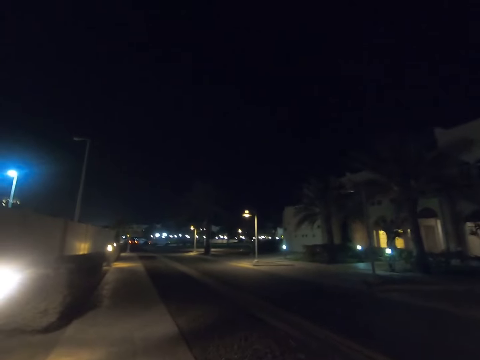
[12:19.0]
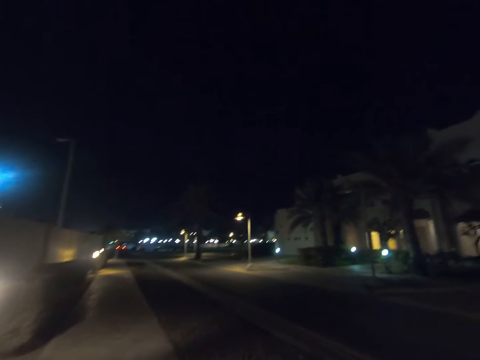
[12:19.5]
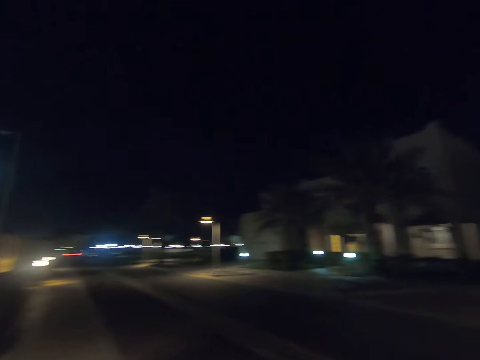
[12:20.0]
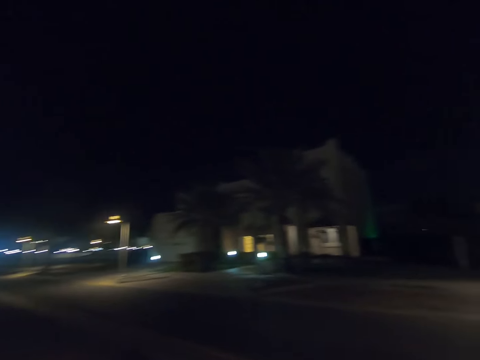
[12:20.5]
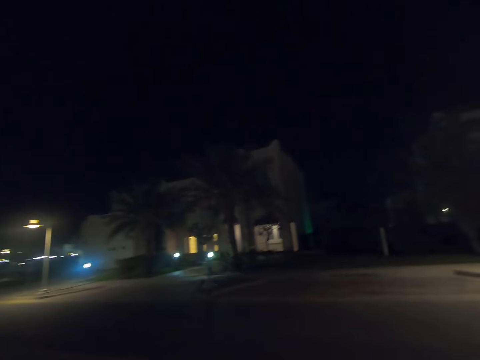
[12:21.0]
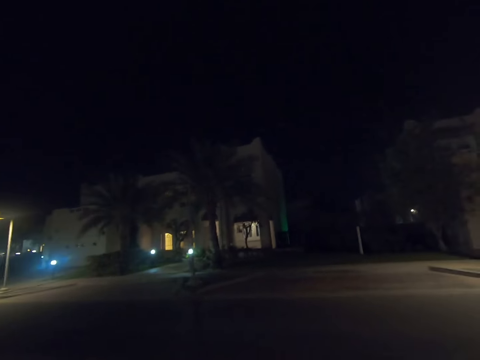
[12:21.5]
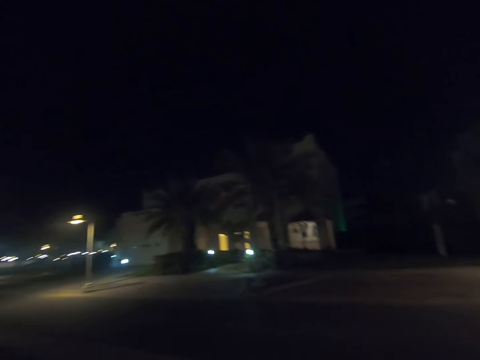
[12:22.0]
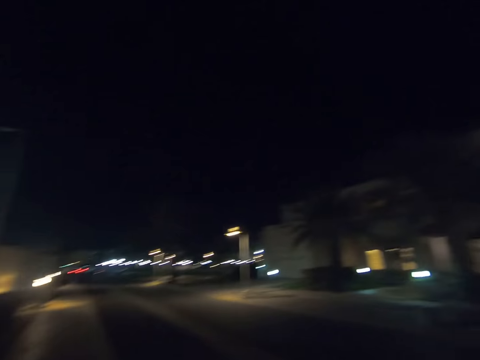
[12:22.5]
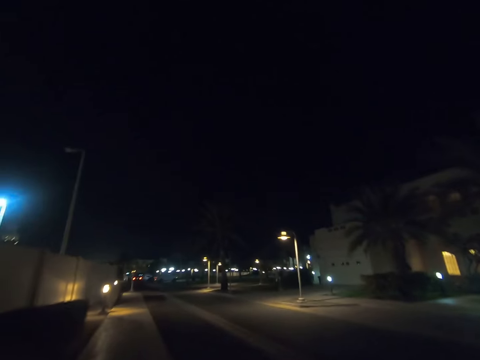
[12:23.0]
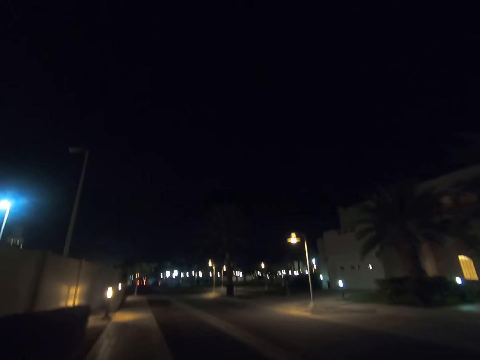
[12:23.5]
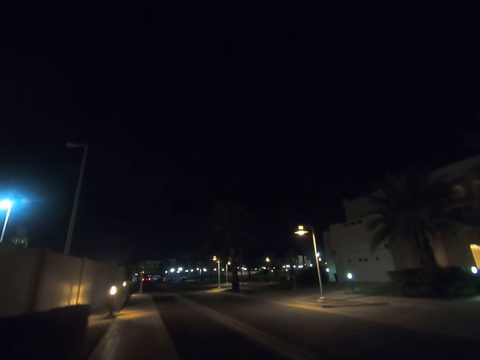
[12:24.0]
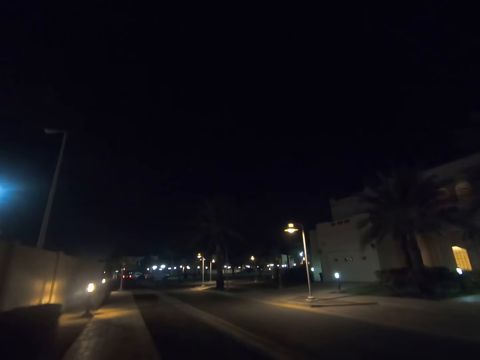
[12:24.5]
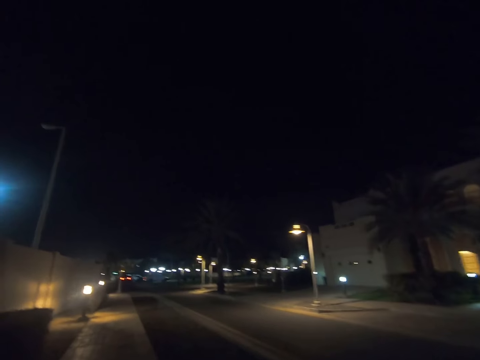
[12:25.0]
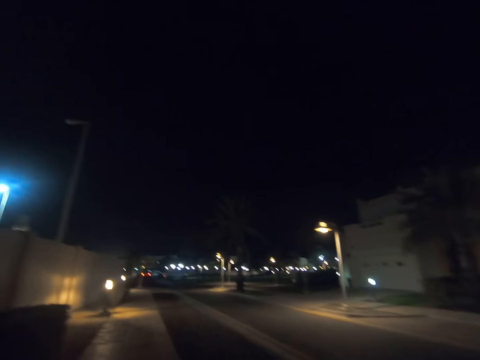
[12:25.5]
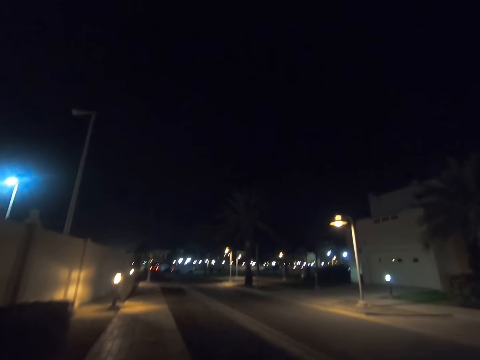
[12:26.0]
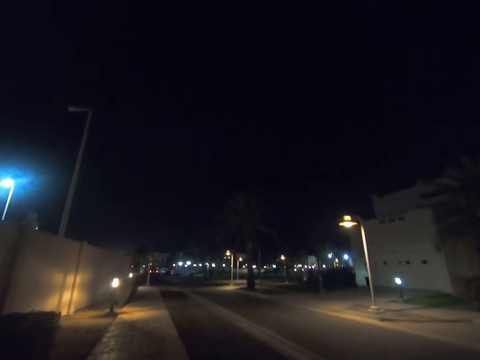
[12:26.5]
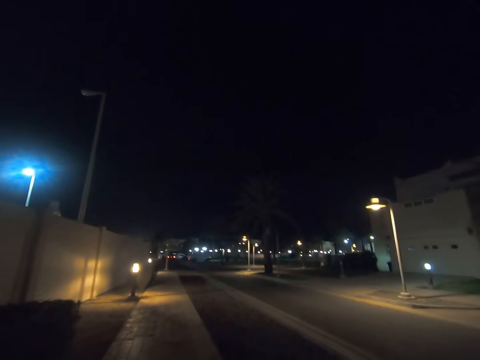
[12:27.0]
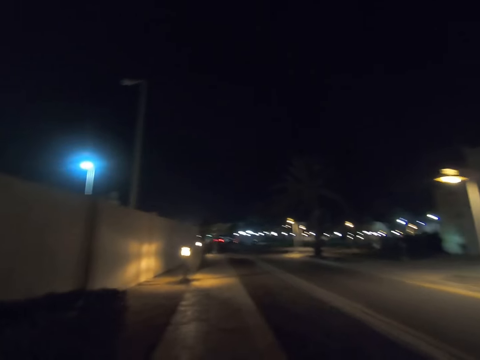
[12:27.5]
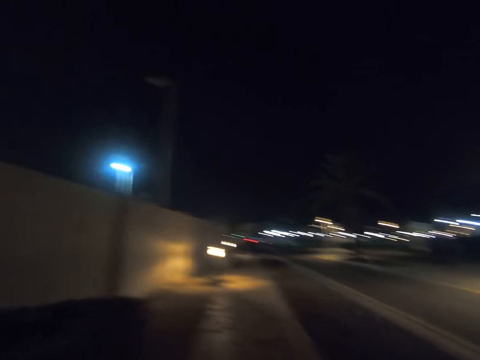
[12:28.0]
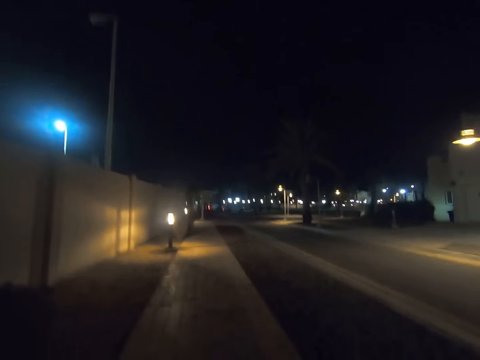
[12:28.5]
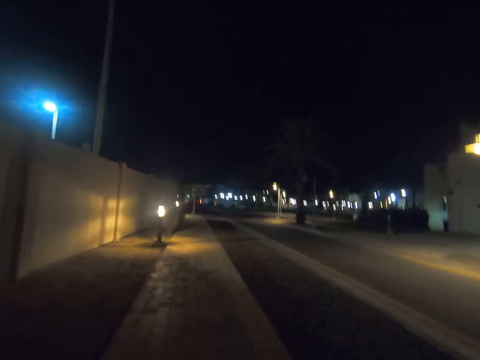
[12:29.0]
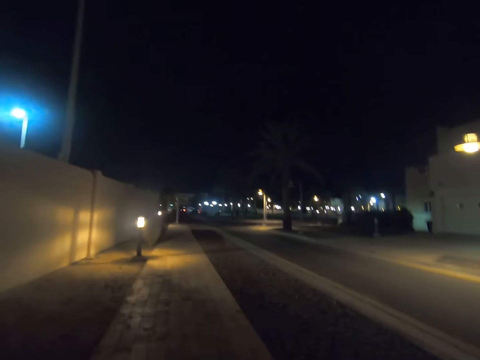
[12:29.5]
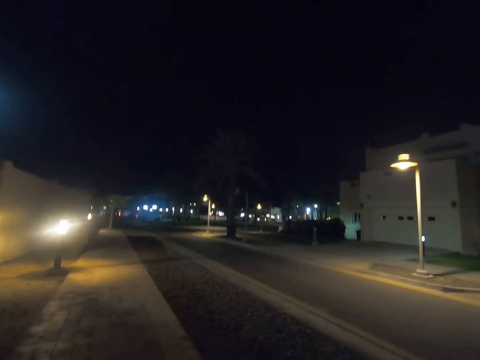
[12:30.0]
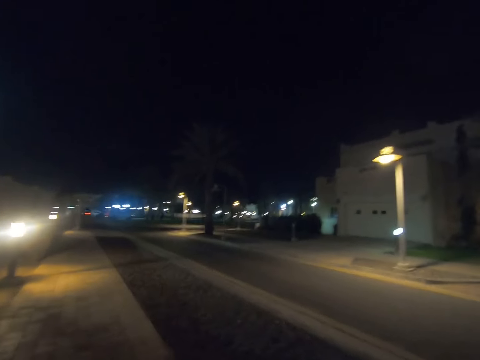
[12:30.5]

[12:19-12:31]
The camera wearer looks forward. They look right. They look forward.

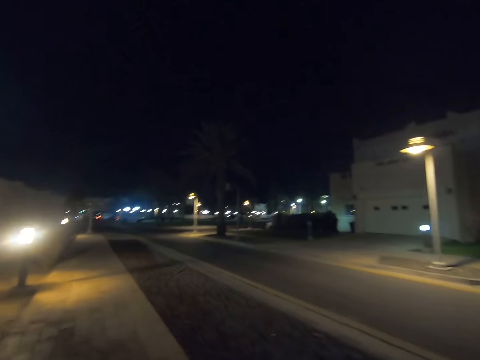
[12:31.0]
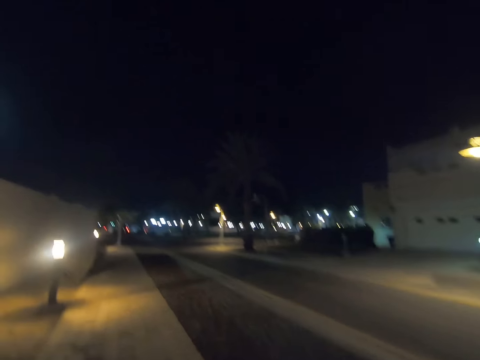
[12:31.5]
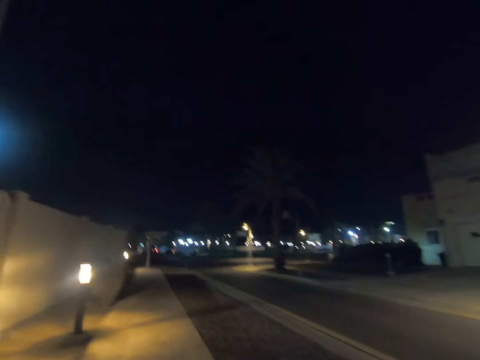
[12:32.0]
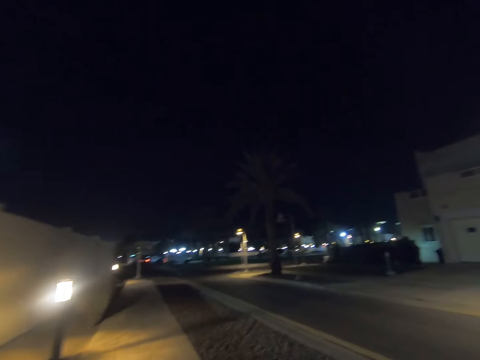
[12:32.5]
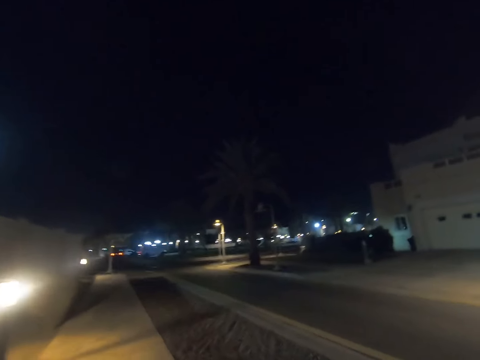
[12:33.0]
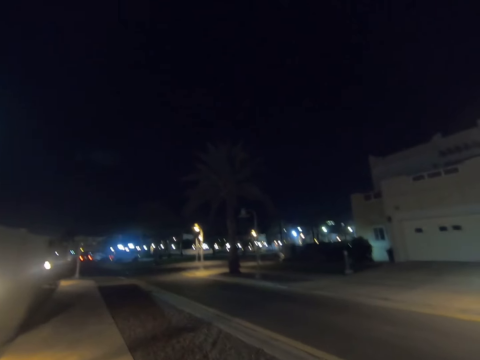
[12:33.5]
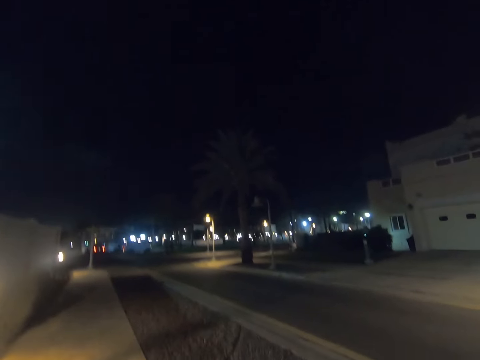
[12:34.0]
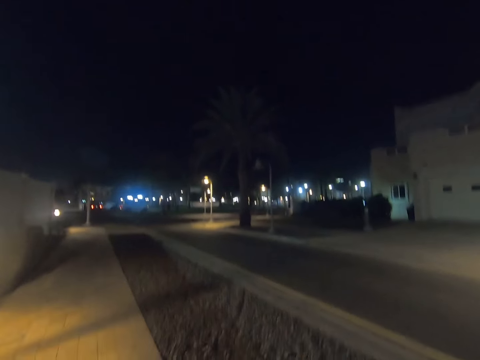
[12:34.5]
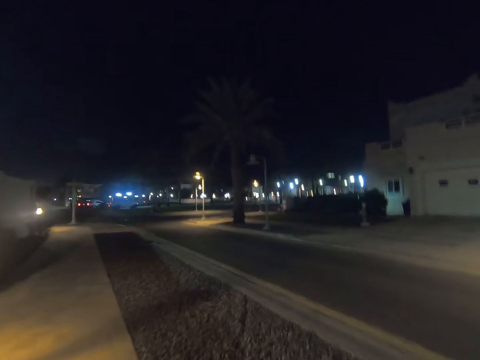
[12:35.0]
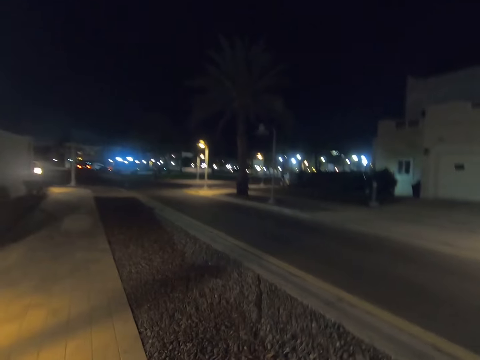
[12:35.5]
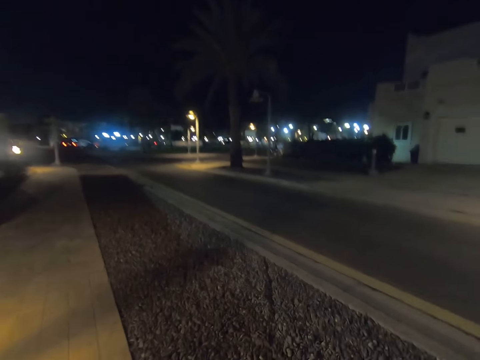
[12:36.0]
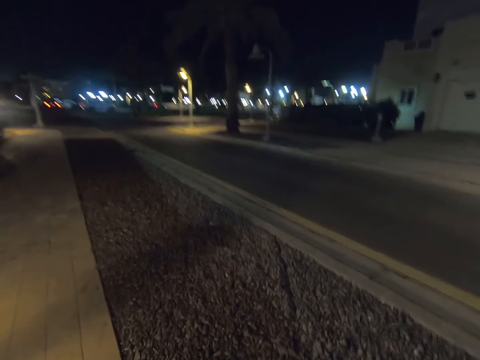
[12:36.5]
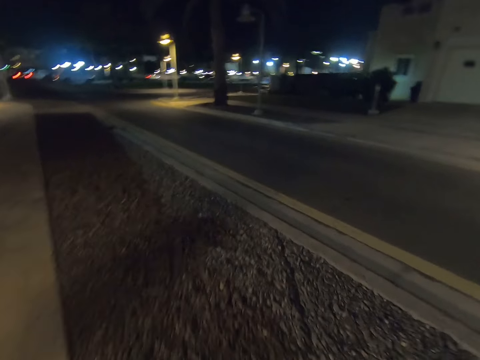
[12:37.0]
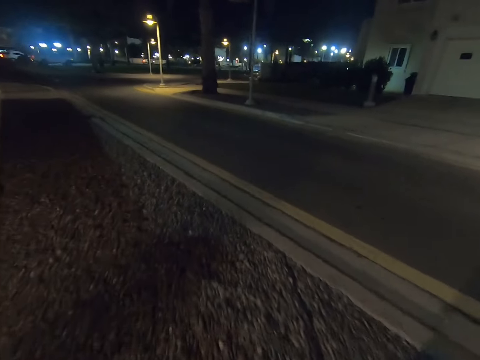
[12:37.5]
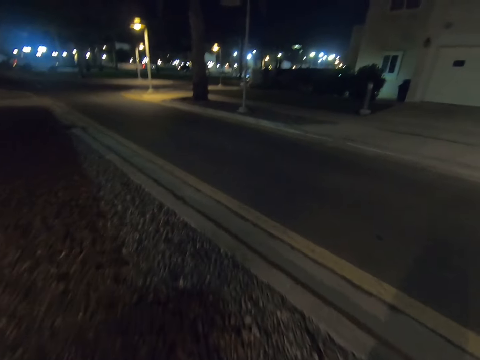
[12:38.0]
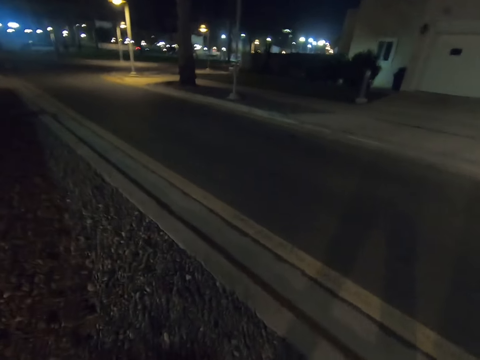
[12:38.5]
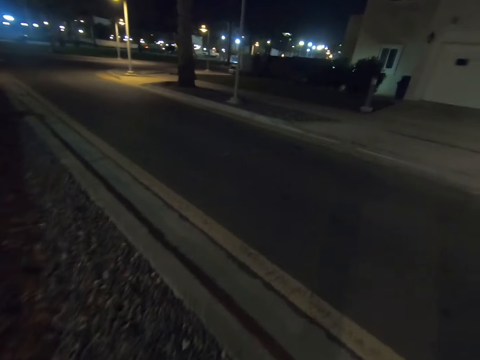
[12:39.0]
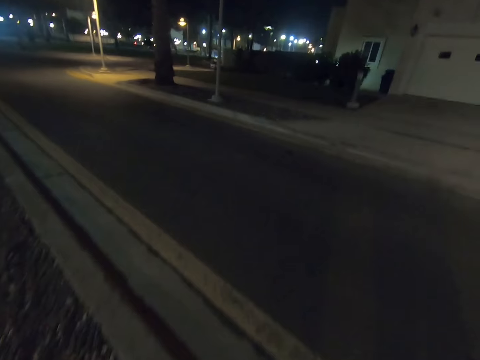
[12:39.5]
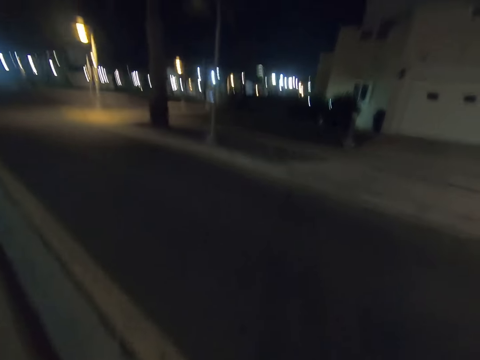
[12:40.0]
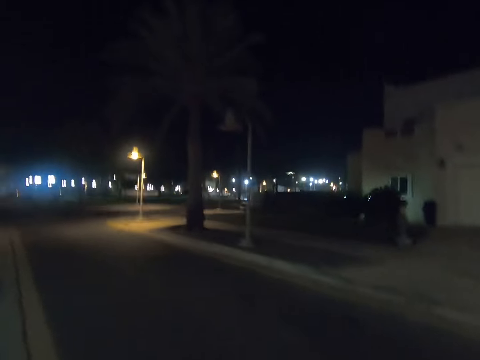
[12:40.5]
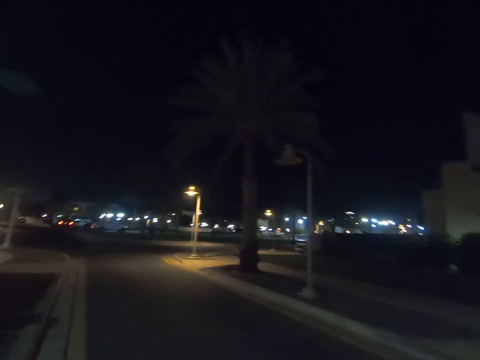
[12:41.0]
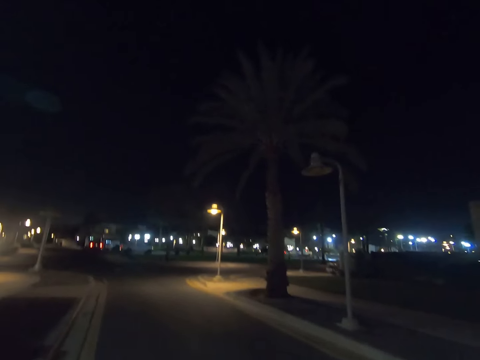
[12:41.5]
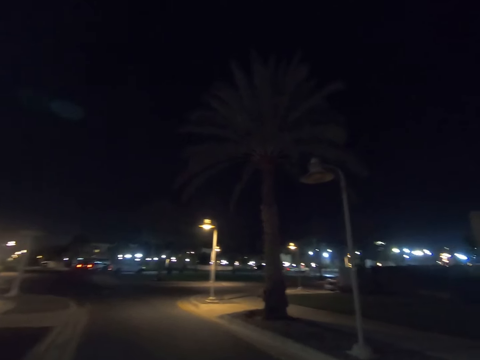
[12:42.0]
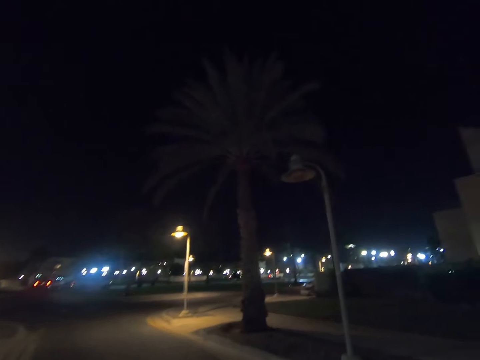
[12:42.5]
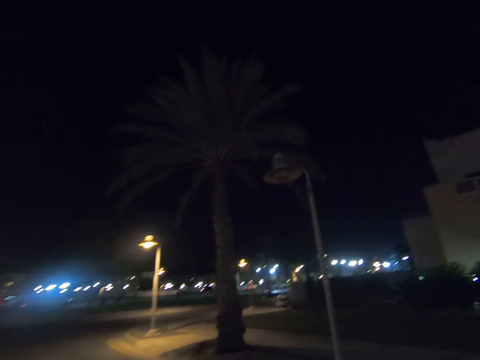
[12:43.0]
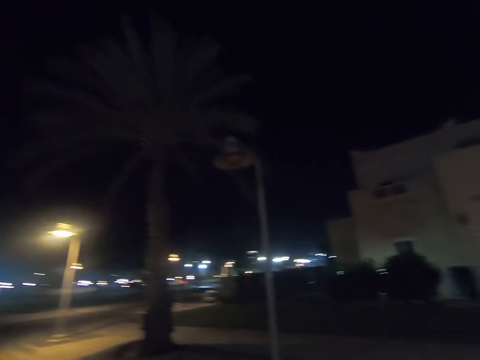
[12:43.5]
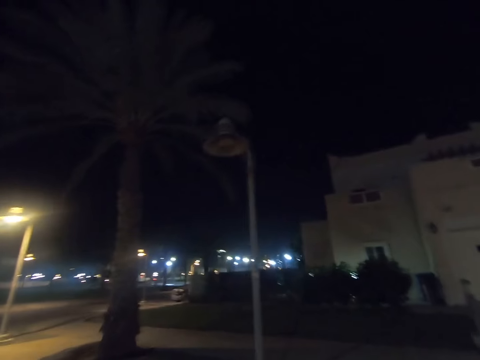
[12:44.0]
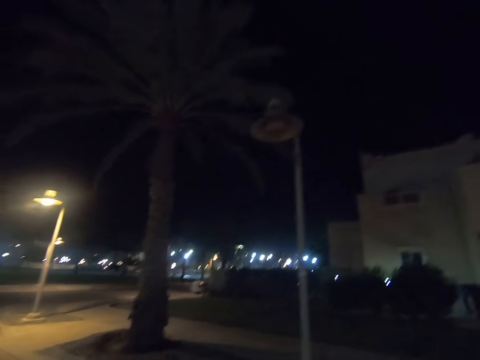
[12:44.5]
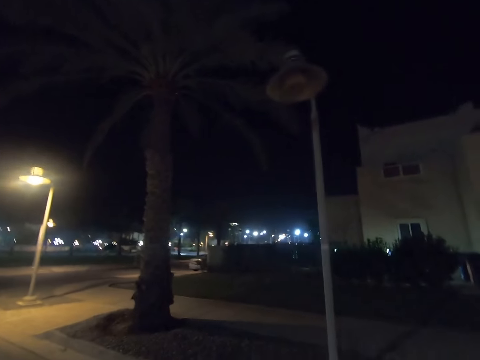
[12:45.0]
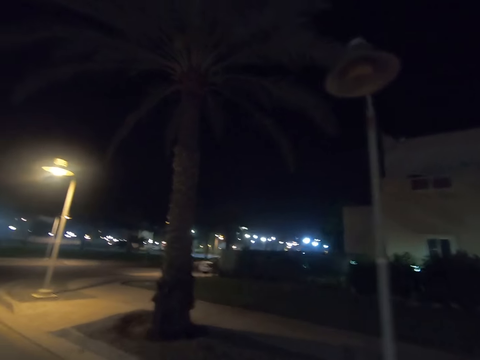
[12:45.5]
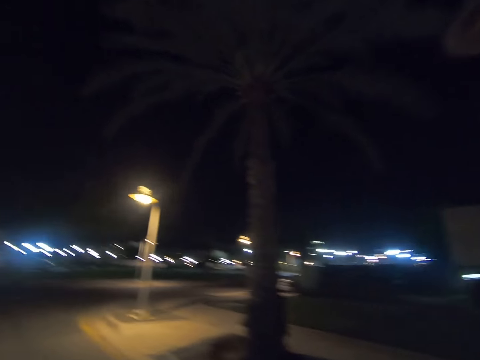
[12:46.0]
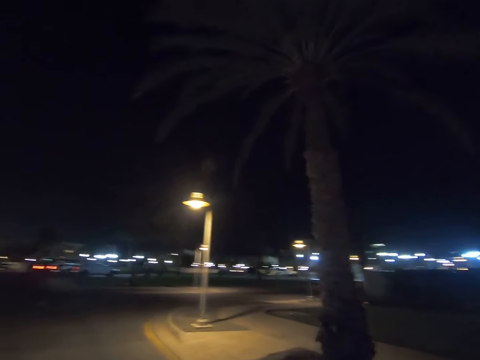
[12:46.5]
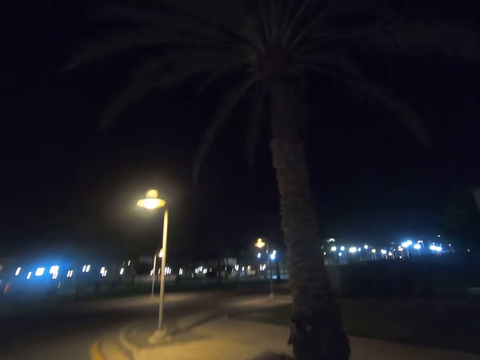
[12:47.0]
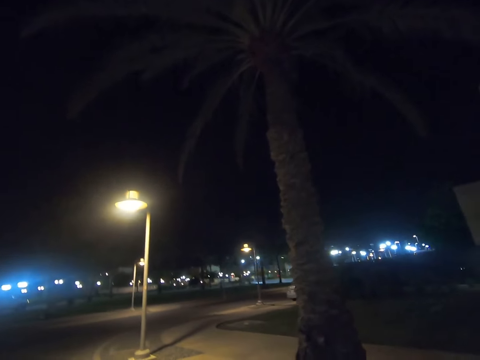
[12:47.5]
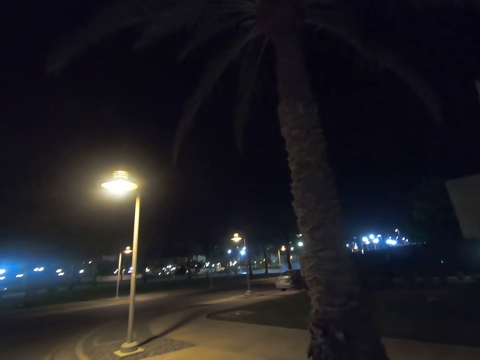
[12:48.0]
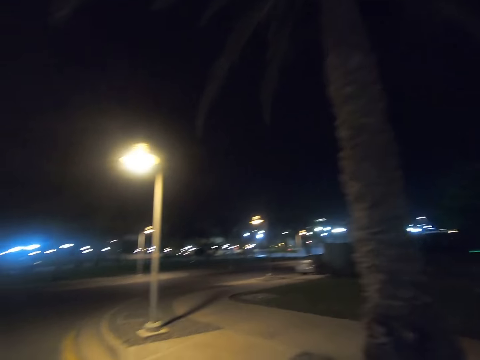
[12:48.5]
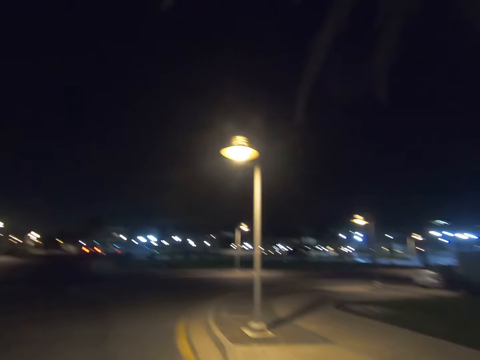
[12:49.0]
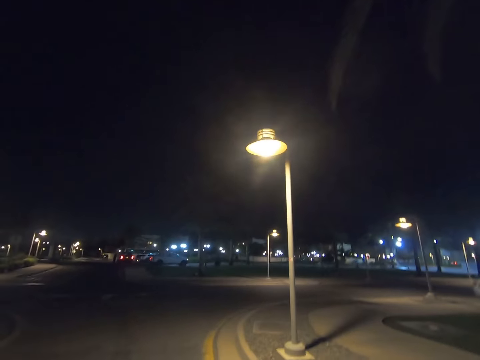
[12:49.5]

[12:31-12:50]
The camera wearer walks right. They cross the road.
